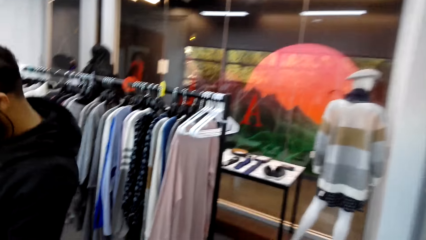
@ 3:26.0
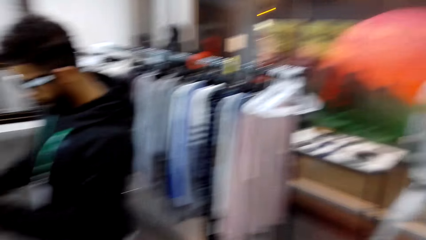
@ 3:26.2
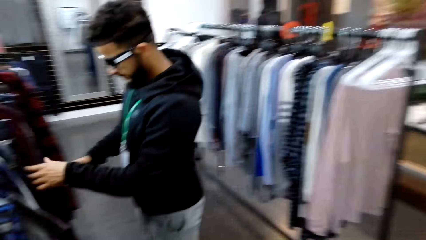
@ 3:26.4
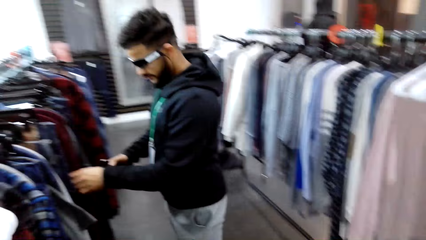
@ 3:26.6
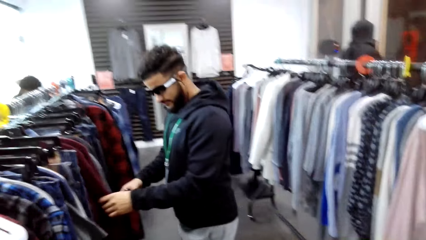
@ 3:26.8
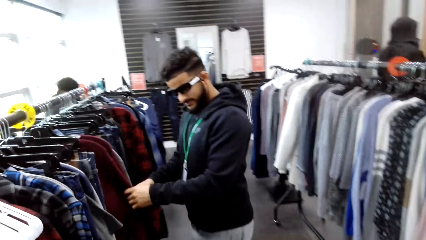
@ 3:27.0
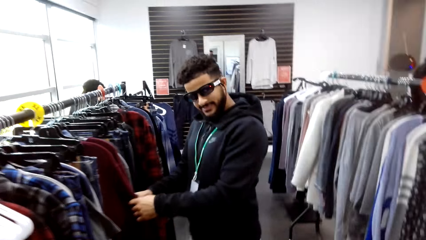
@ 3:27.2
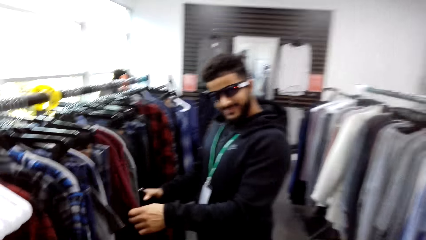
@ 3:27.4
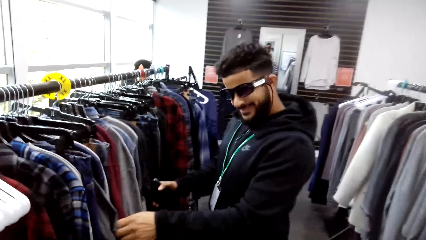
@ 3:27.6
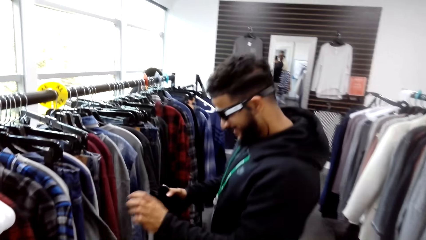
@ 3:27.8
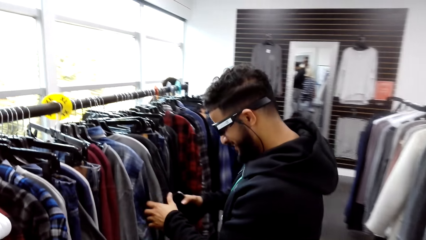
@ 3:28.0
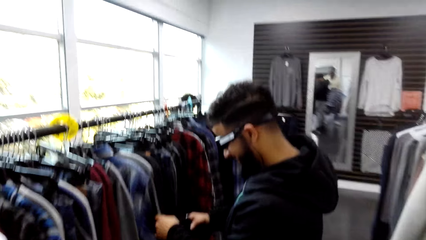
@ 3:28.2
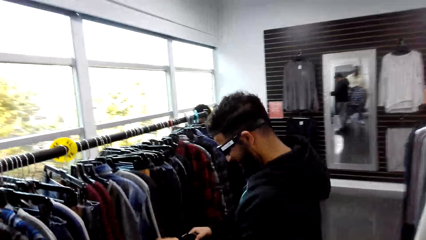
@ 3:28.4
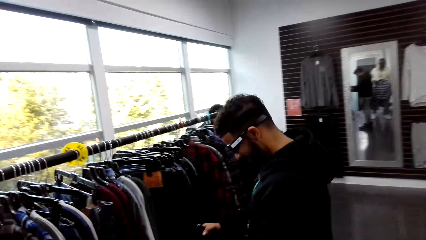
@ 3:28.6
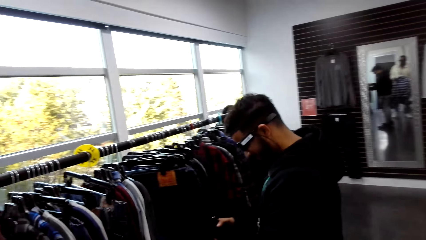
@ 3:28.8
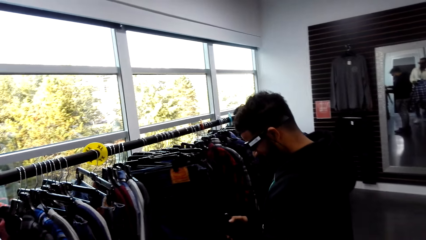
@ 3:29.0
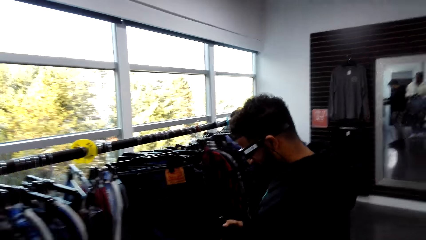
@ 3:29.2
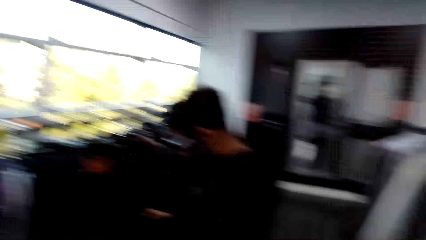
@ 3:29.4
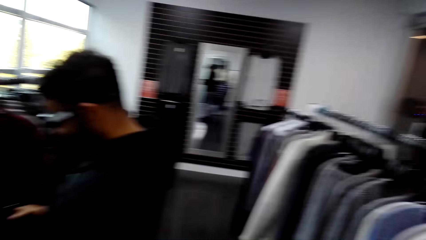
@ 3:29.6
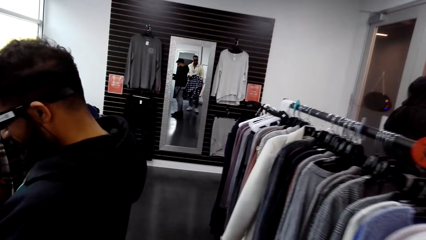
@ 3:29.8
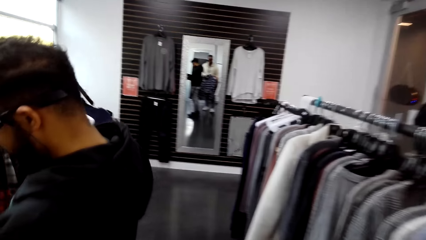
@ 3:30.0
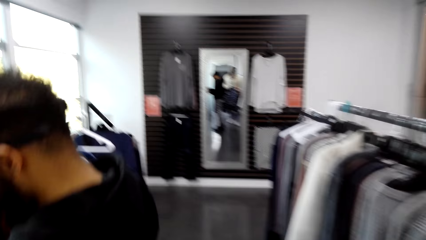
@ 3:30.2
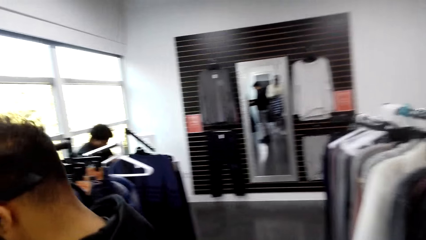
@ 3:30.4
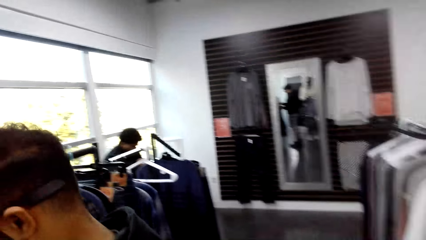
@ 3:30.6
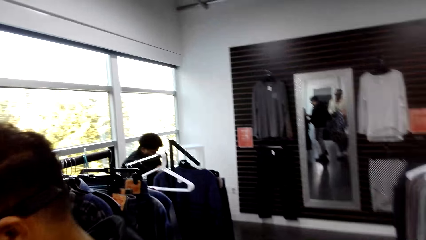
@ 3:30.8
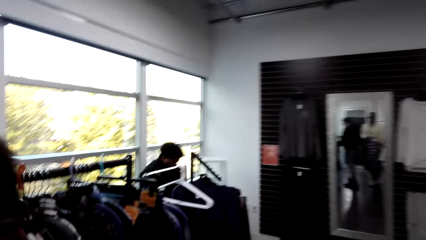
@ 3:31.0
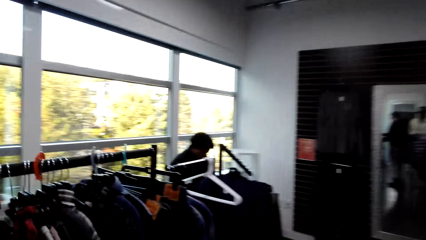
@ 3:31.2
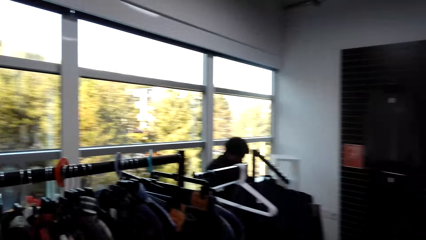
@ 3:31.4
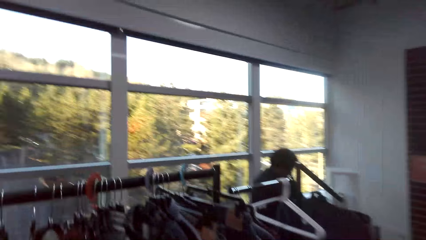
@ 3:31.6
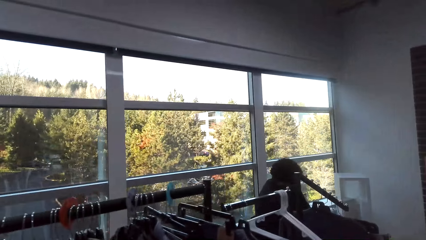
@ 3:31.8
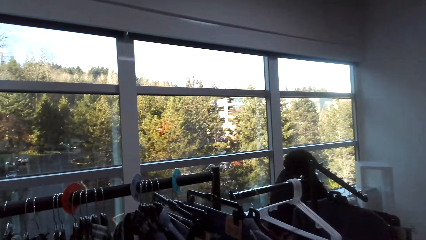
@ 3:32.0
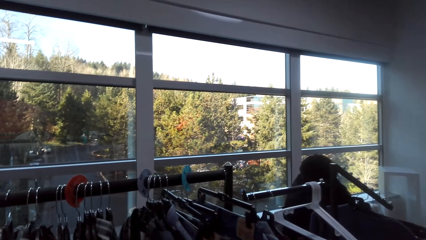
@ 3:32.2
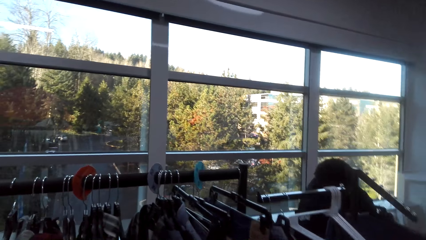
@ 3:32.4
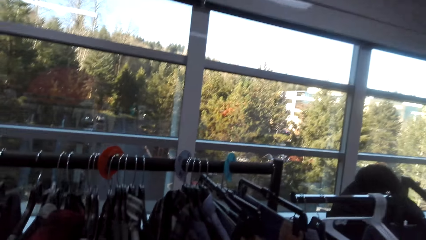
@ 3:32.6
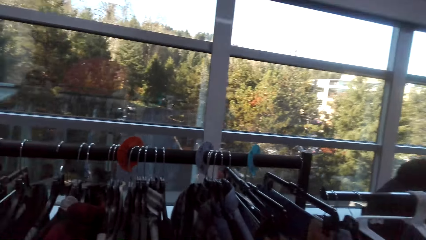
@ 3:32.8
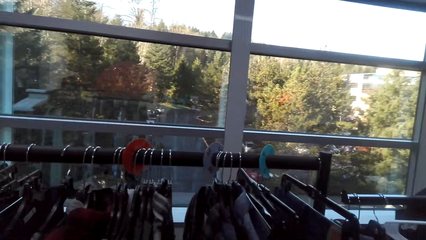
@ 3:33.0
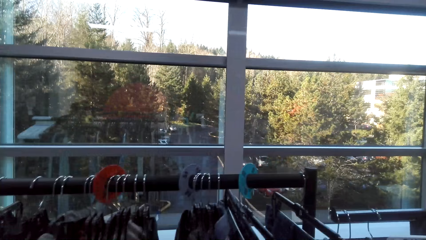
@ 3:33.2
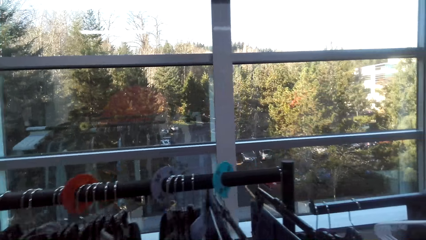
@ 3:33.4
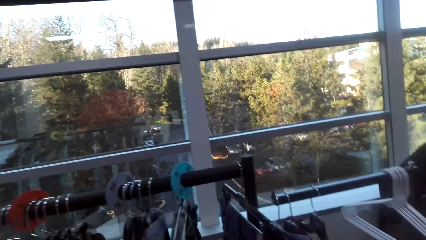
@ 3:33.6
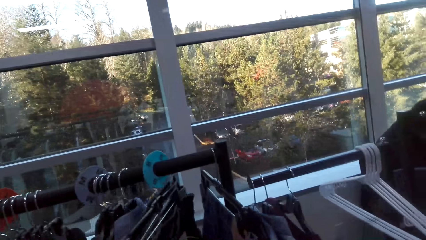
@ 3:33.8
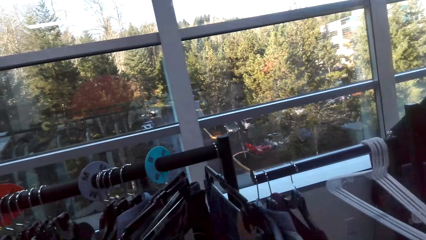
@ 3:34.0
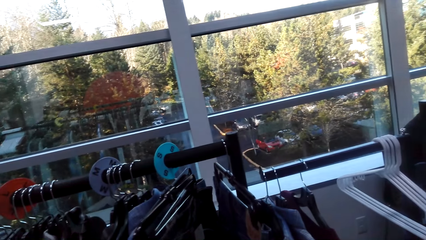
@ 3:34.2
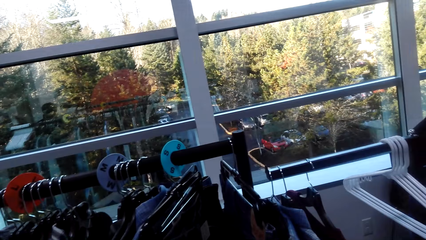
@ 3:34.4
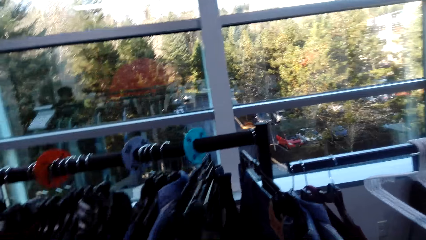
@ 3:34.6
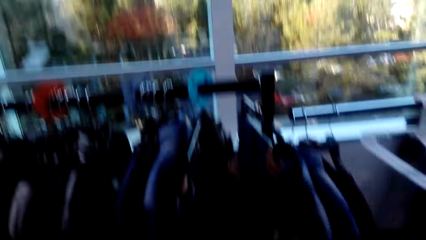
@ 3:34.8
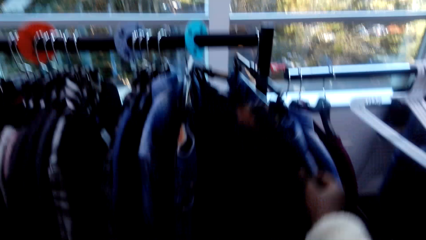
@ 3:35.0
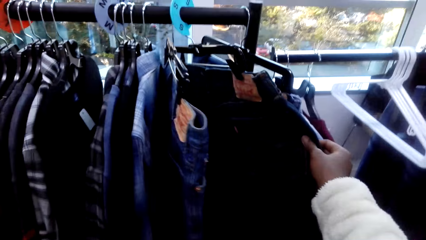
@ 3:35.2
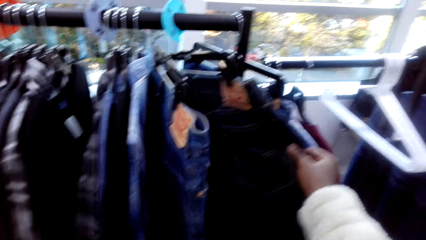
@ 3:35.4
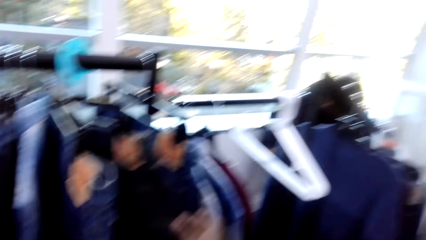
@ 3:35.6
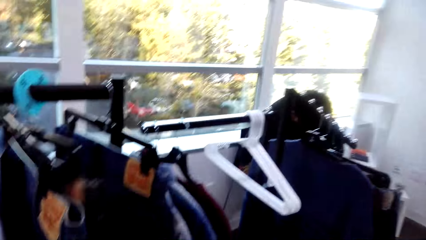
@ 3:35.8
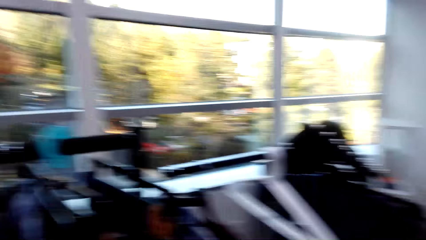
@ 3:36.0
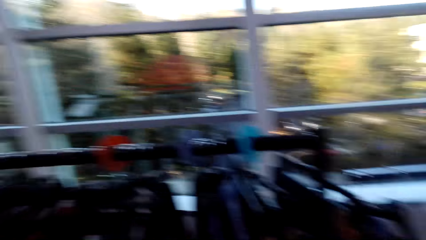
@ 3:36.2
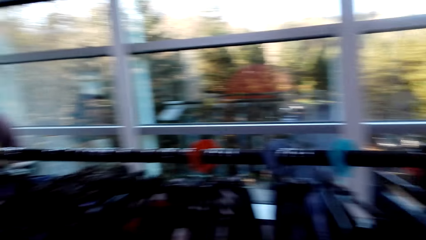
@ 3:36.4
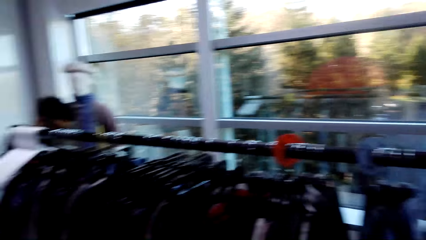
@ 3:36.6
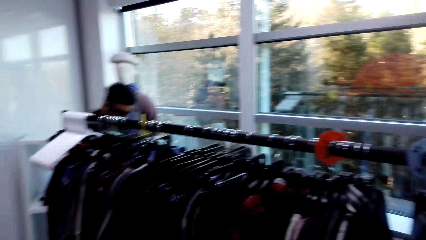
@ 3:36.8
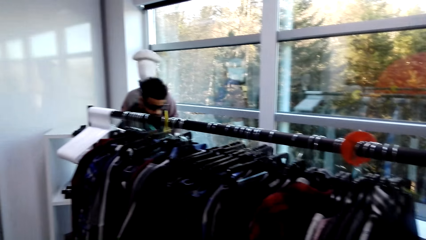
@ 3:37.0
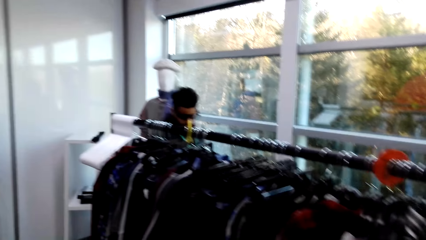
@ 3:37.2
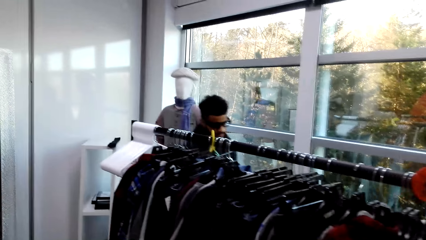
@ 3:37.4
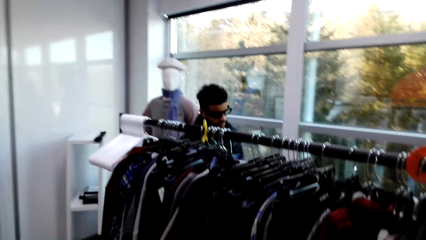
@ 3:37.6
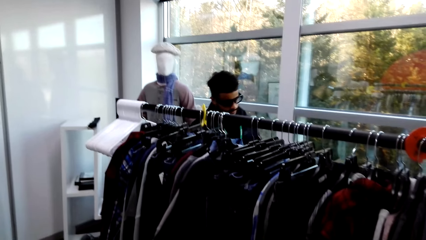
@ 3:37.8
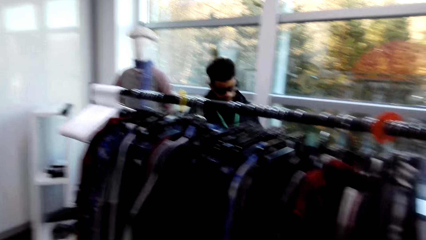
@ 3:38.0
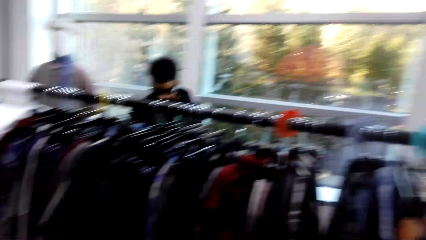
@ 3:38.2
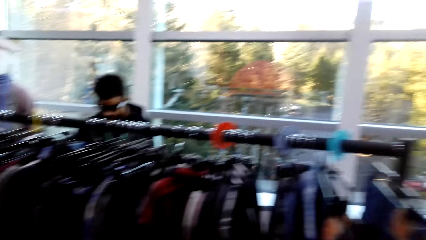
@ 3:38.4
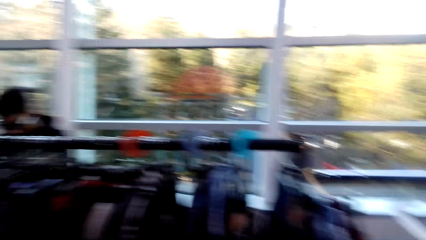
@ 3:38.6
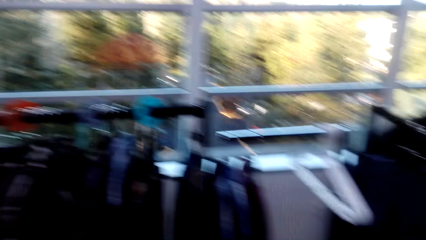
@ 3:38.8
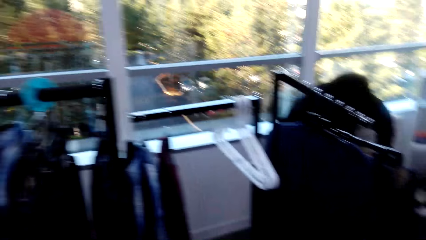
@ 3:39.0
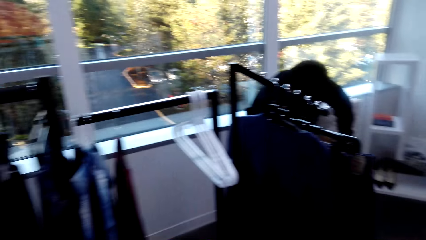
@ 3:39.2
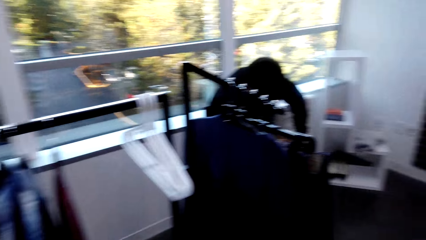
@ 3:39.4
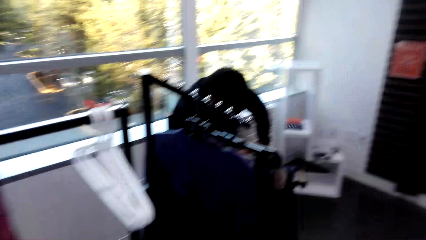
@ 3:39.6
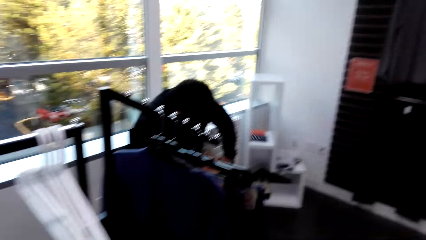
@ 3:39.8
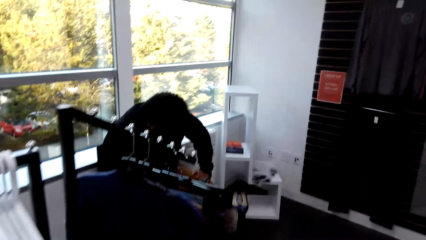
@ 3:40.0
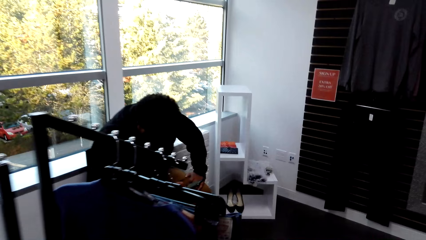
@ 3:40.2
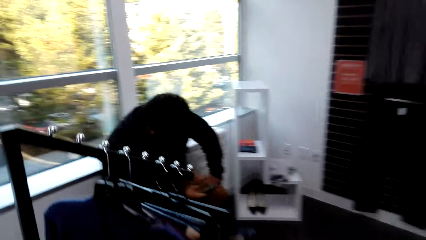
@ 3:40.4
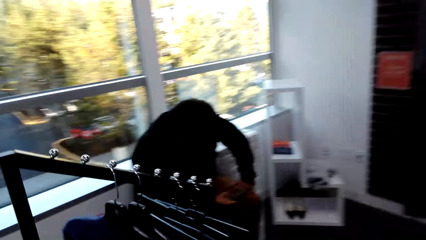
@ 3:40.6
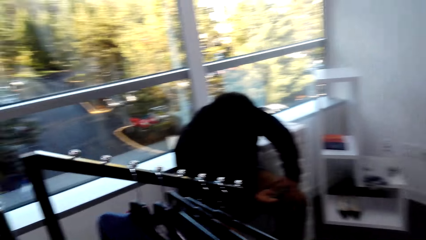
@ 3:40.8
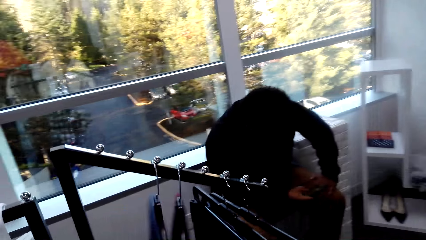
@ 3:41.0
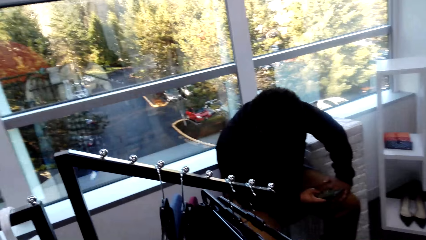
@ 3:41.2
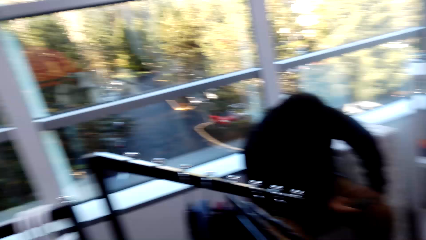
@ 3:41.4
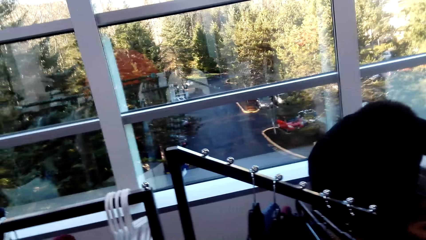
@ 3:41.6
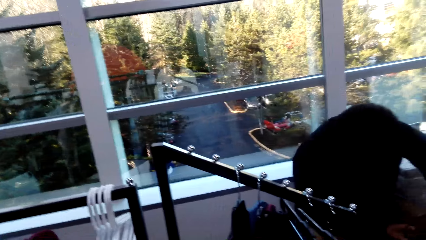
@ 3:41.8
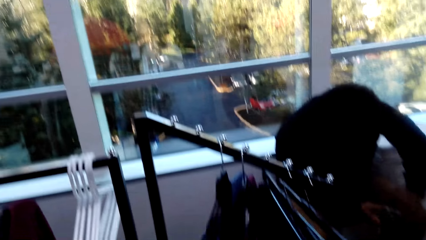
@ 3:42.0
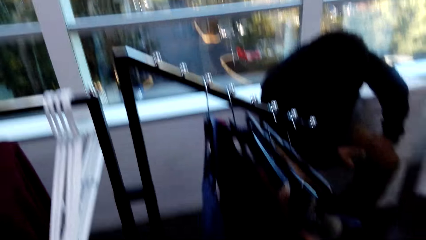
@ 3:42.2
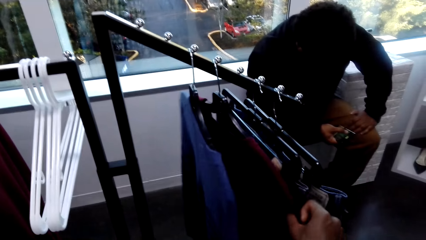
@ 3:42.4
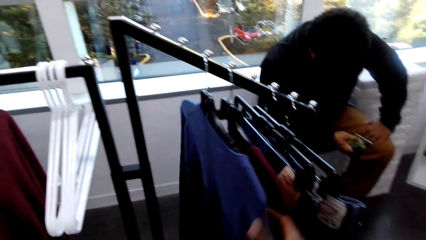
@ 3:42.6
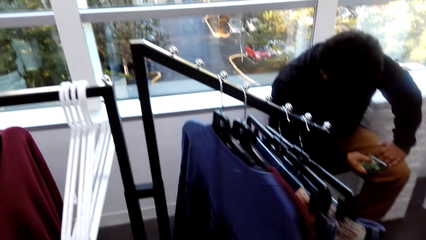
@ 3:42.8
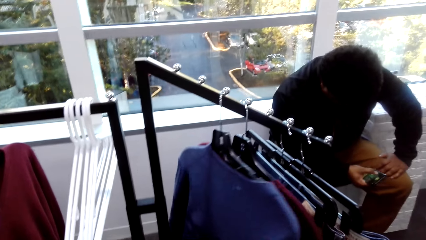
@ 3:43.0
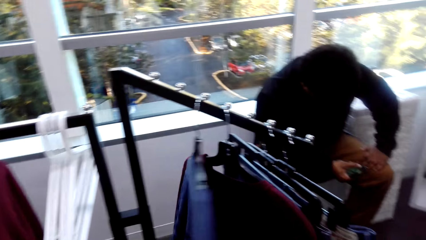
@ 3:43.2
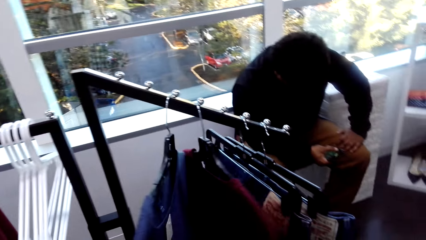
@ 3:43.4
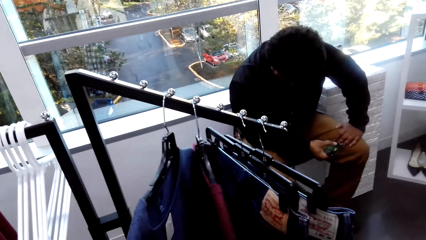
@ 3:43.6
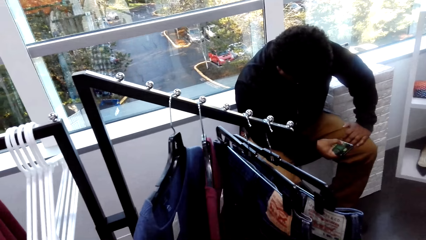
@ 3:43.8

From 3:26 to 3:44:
A man touches clothes on the stand. The man inspects hanged clothes. The camera wearer walks around the shop. They touch clothes on the stand. They look around the shop. The man walks around. The camera wearer turns around the shop. They touch the clothes on the stand and inspect the hanged clothes.
